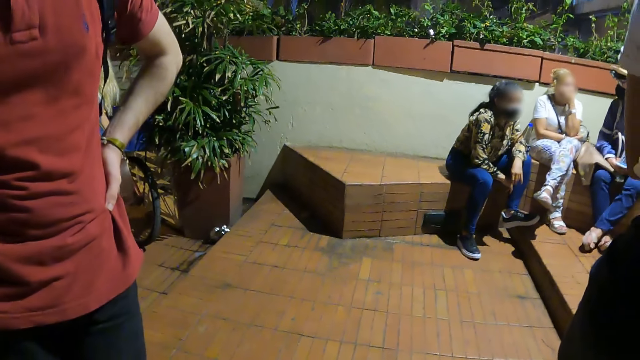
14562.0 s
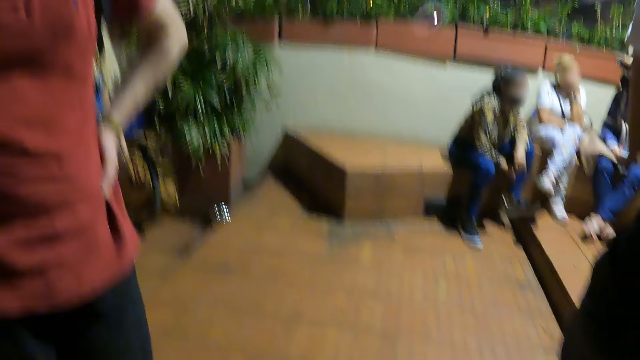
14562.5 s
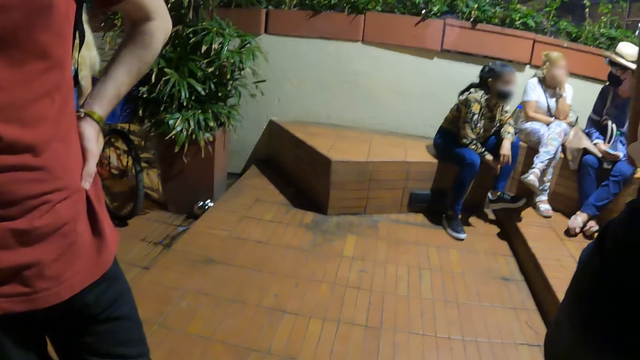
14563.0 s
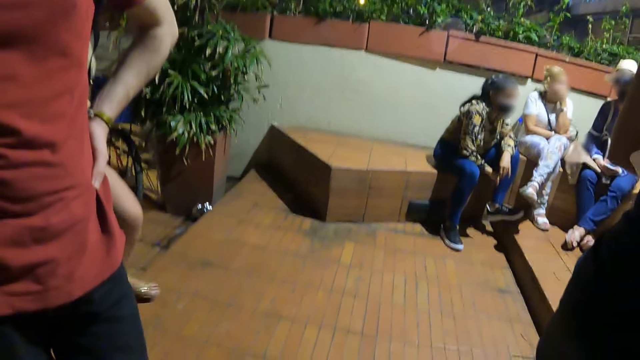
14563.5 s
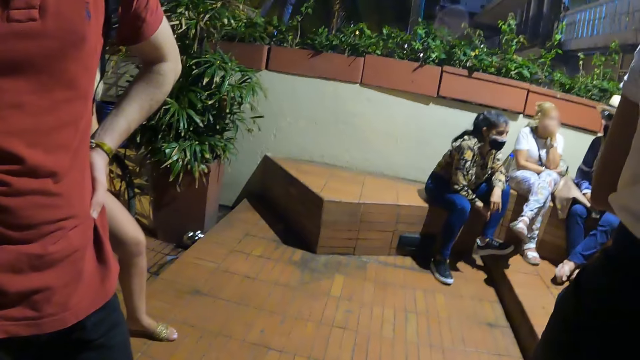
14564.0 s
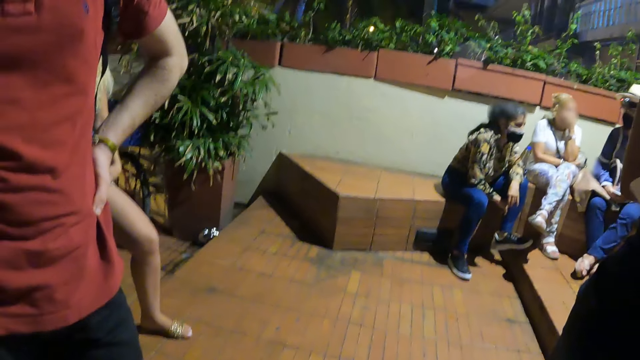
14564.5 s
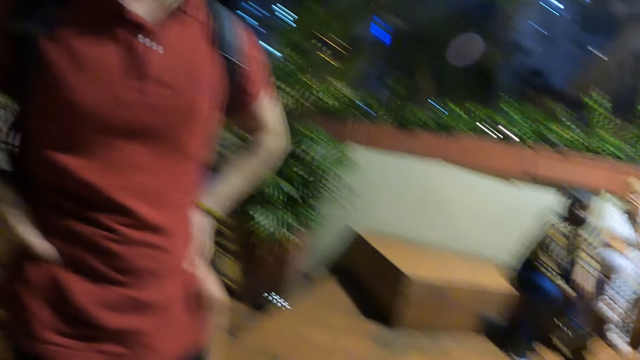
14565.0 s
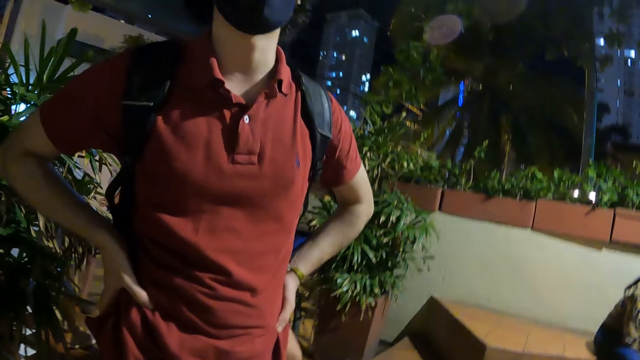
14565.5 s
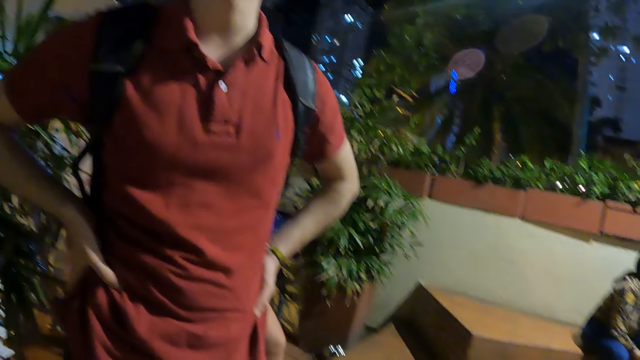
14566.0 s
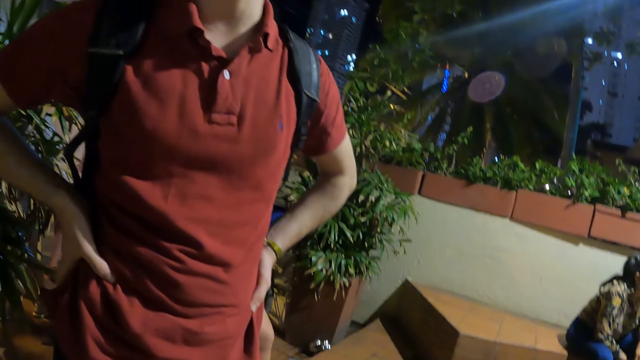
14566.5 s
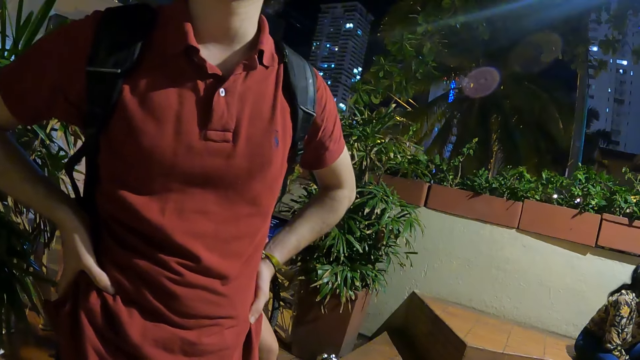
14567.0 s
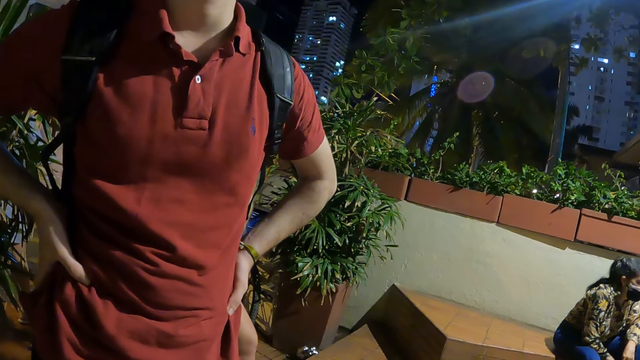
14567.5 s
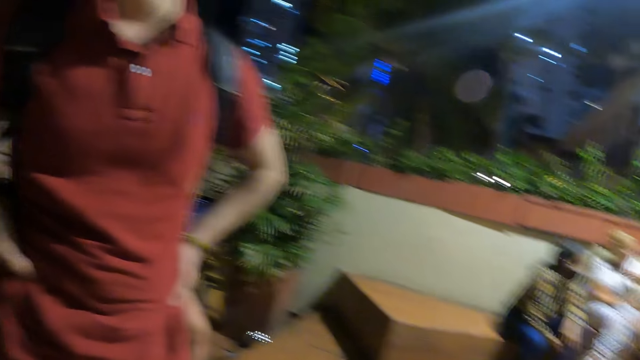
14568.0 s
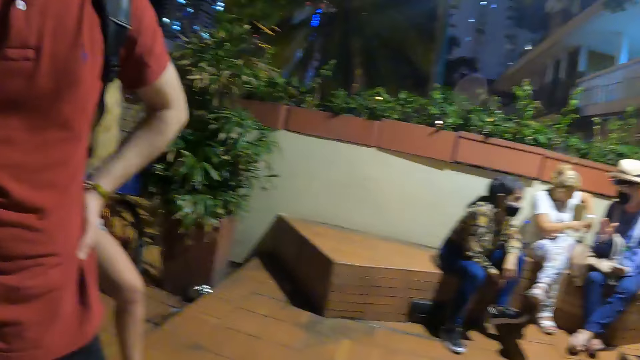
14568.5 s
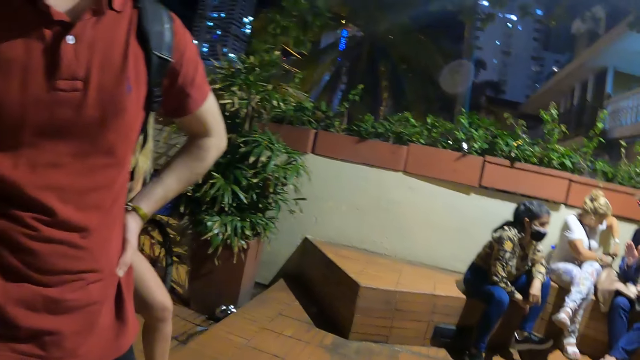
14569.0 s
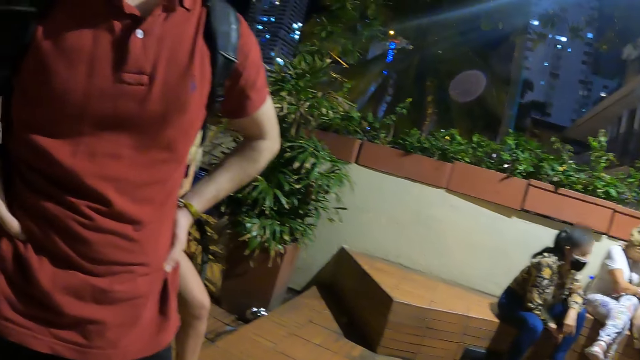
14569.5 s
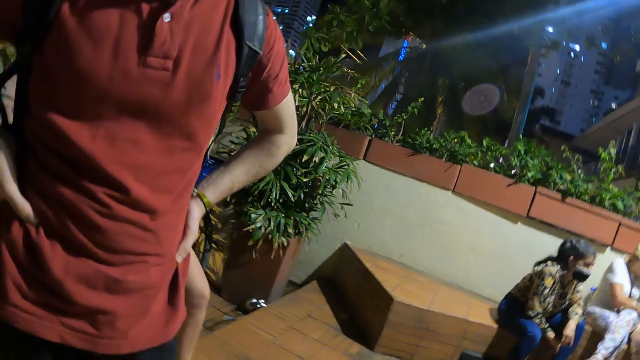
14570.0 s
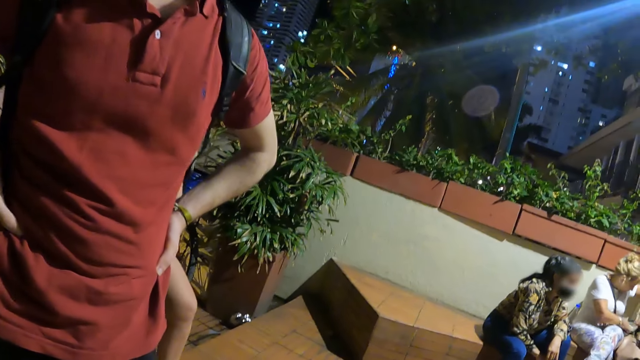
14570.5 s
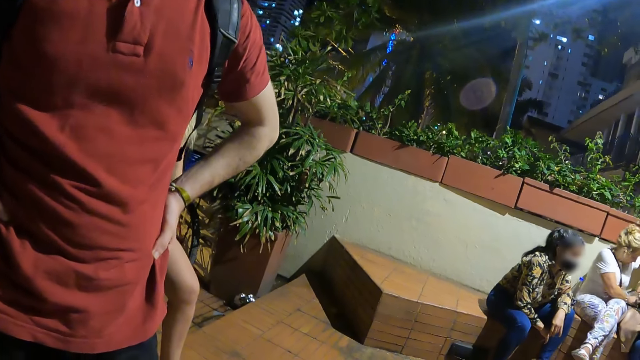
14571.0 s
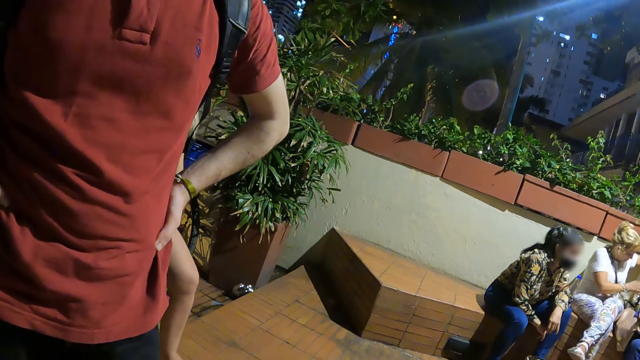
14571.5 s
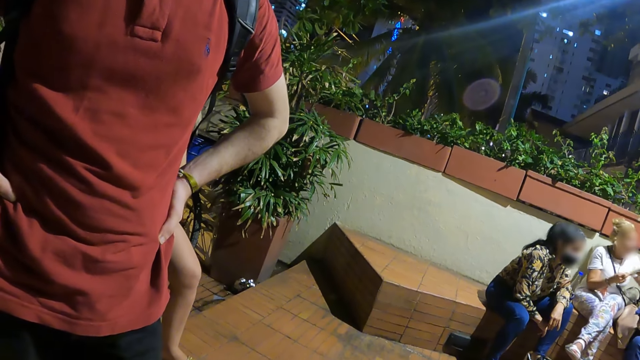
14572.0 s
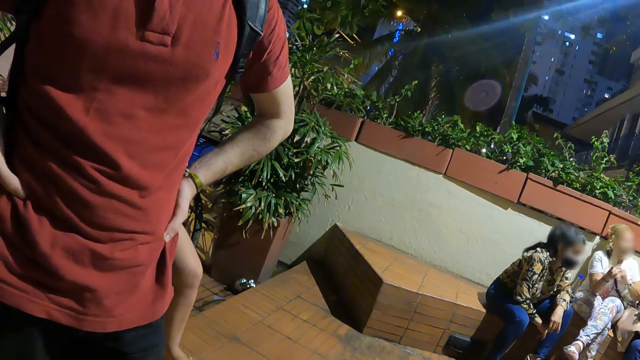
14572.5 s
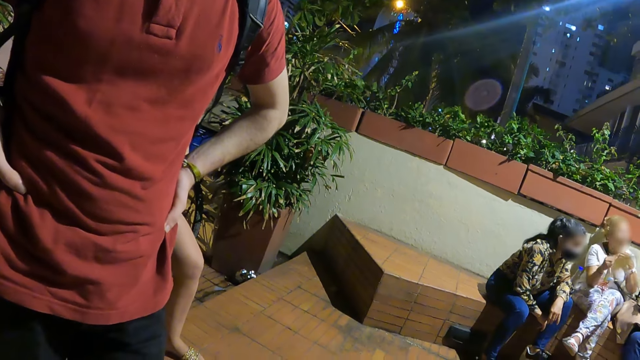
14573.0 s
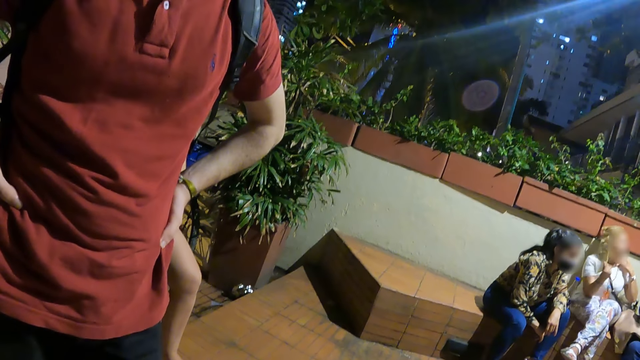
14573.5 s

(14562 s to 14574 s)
The camera wearer looks at a man.

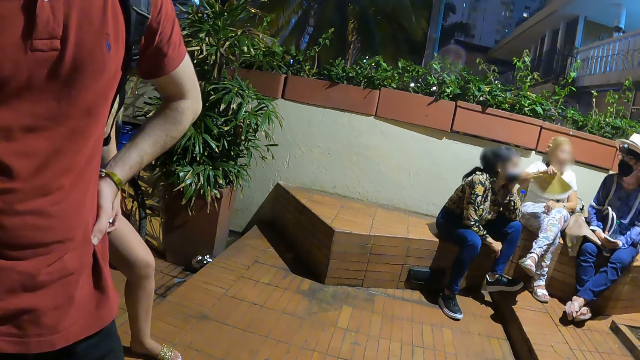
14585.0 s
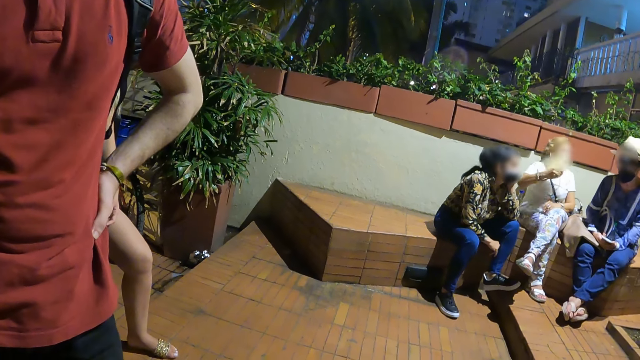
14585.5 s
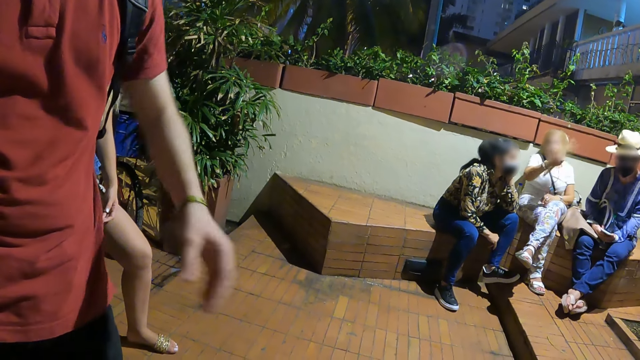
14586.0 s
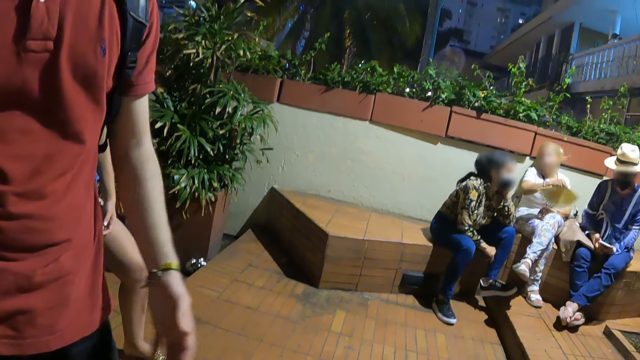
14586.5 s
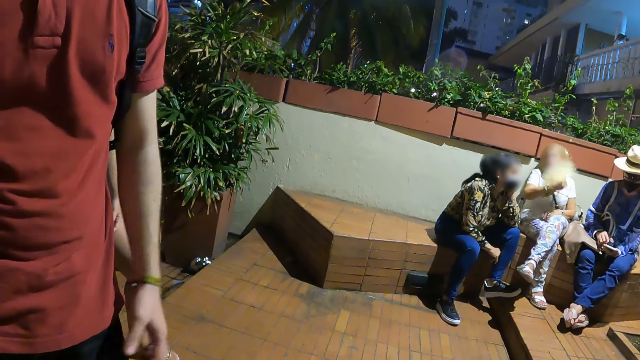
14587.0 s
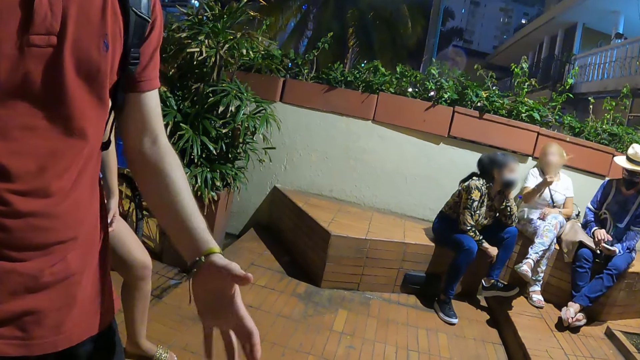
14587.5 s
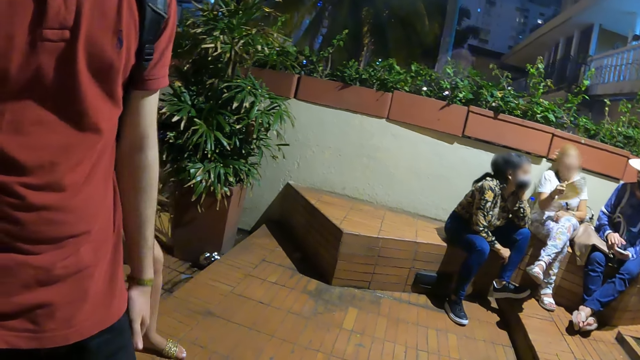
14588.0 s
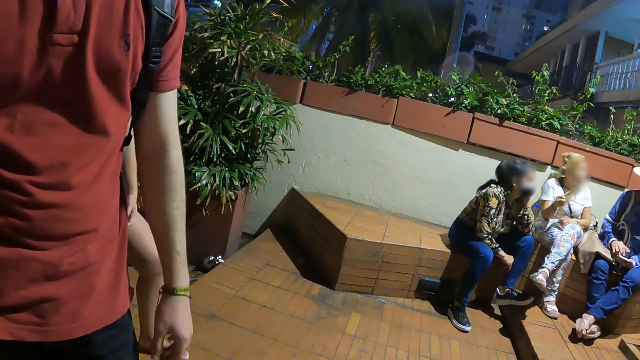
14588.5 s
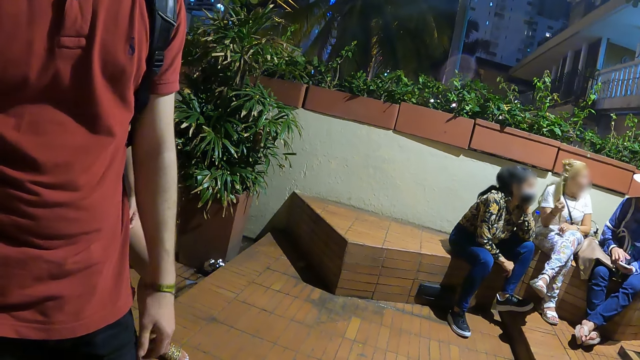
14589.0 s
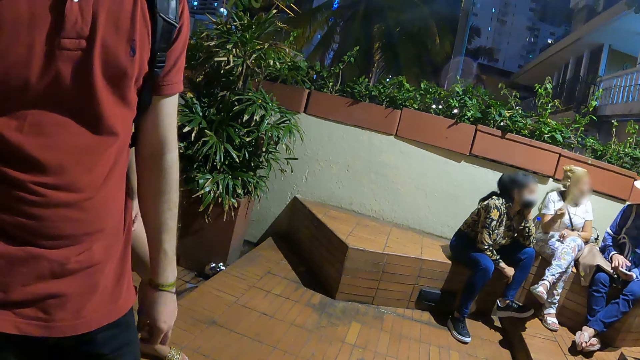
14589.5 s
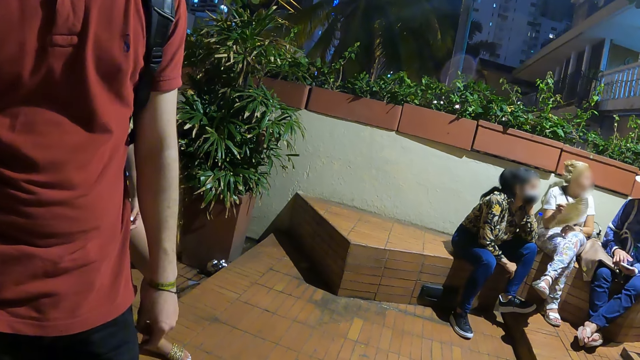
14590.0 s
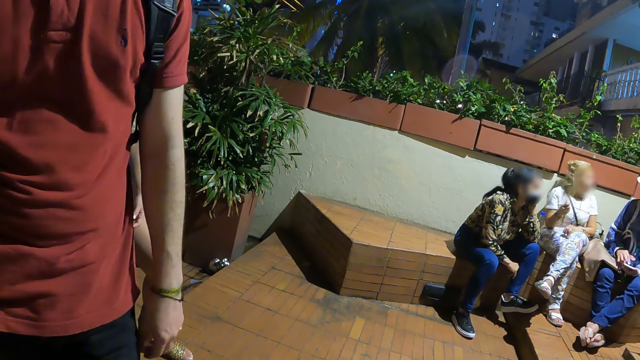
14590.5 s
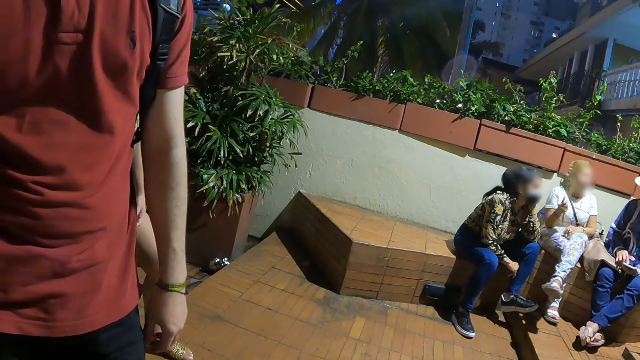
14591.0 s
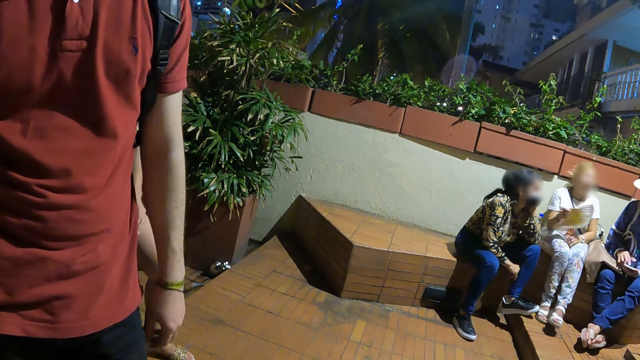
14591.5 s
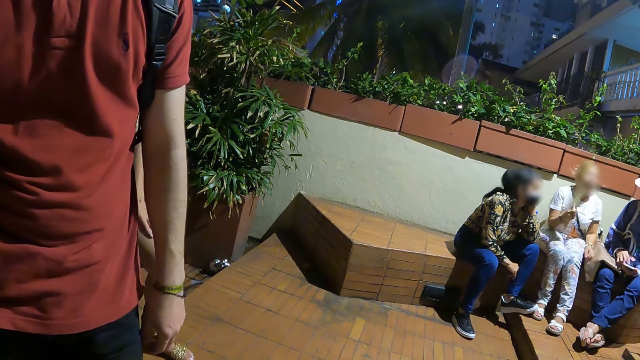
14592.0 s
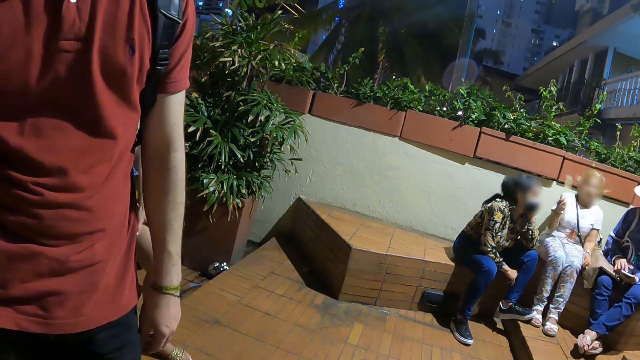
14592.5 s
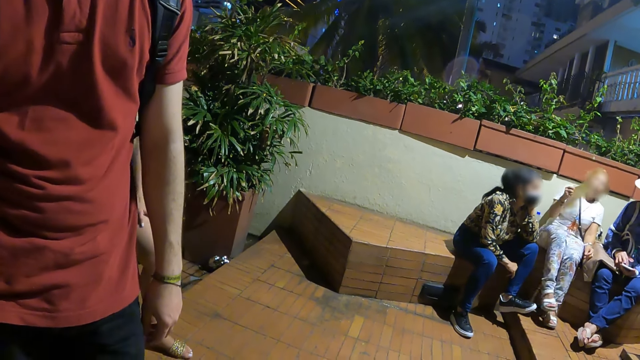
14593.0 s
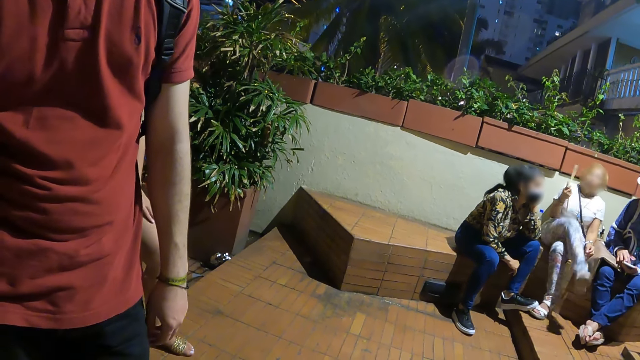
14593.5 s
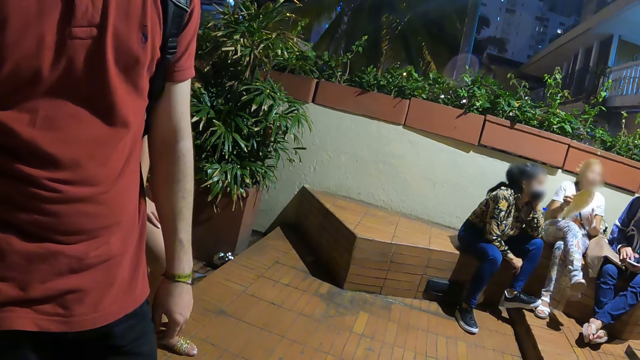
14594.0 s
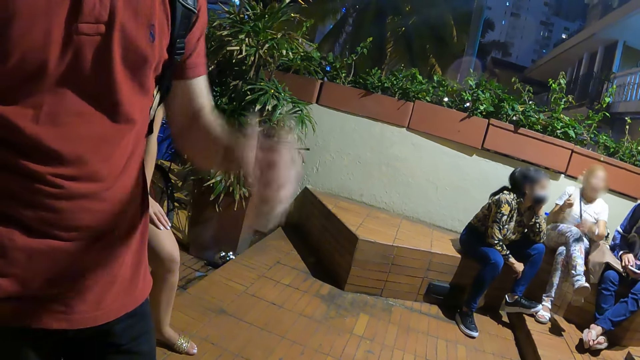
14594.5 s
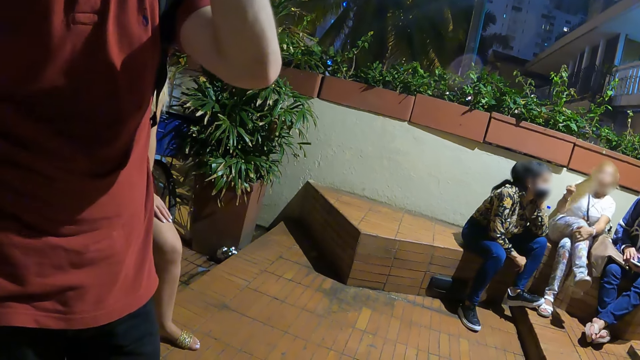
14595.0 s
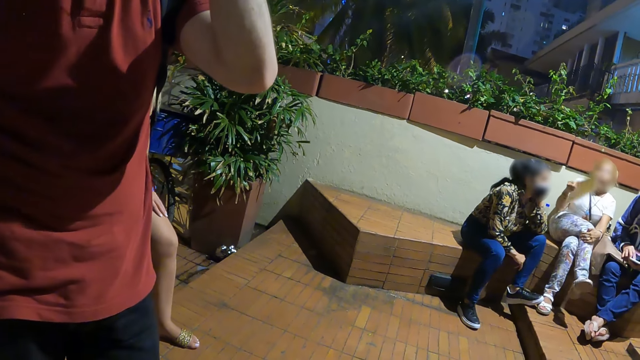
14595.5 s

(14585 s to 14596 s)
A man moves his hand. The man raises his hand.
